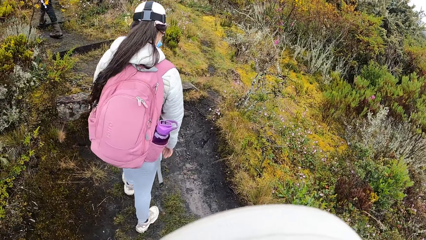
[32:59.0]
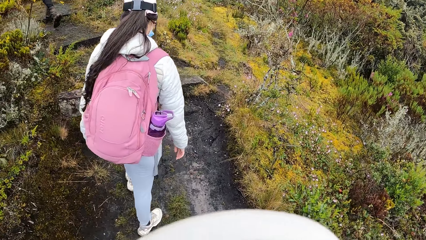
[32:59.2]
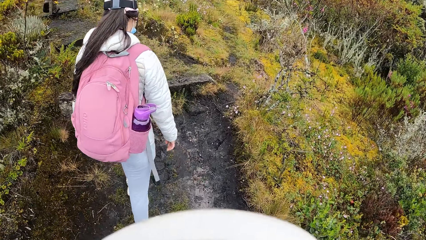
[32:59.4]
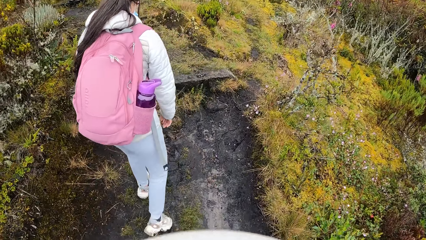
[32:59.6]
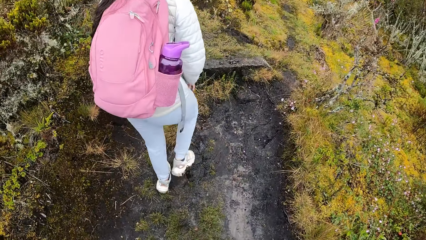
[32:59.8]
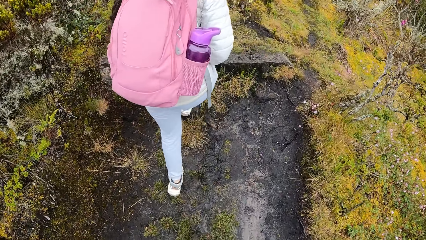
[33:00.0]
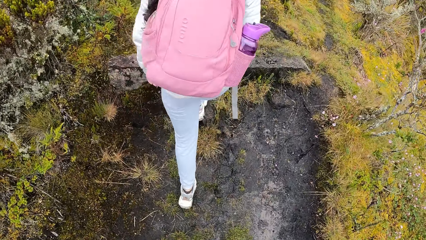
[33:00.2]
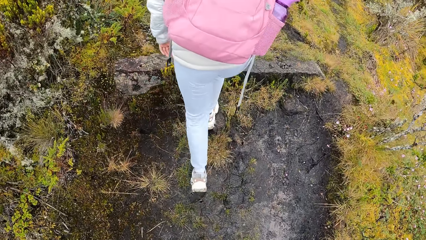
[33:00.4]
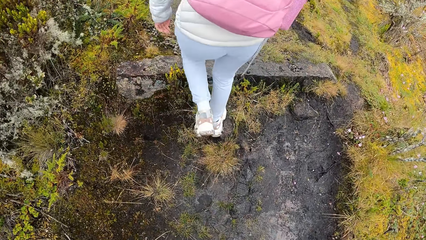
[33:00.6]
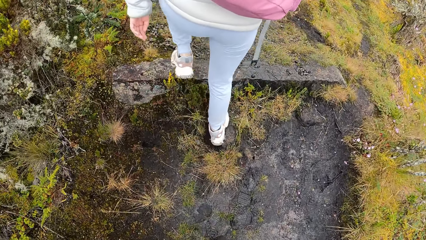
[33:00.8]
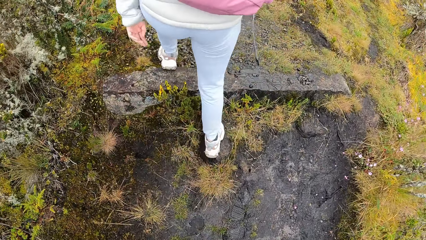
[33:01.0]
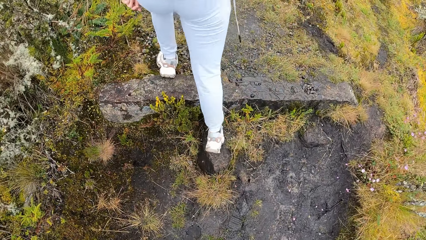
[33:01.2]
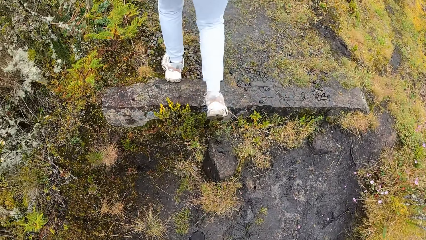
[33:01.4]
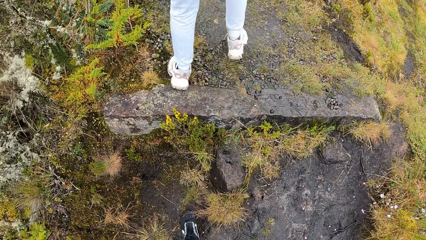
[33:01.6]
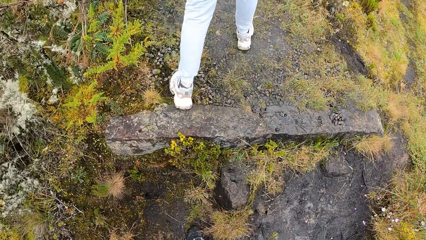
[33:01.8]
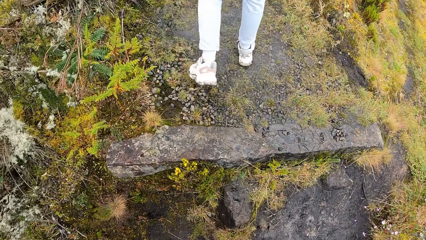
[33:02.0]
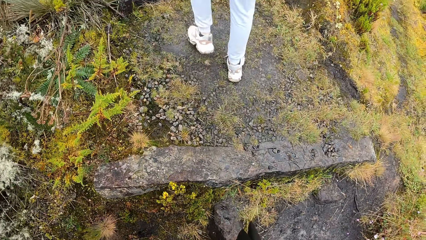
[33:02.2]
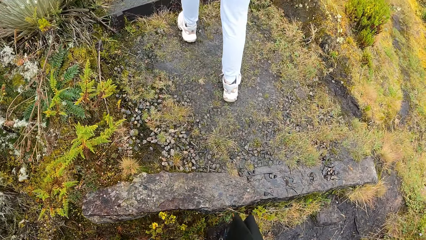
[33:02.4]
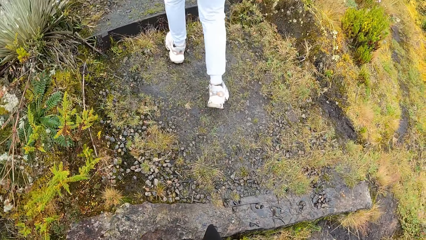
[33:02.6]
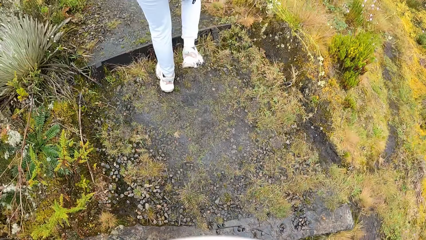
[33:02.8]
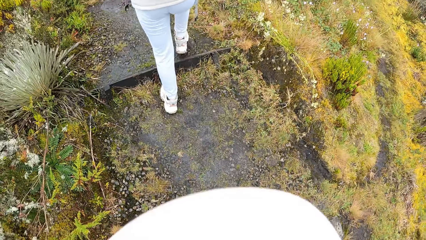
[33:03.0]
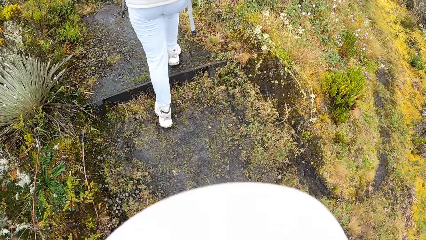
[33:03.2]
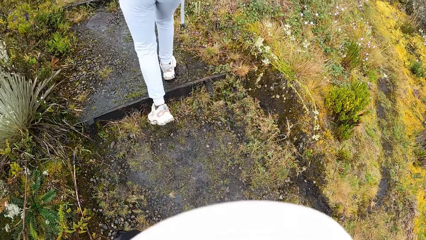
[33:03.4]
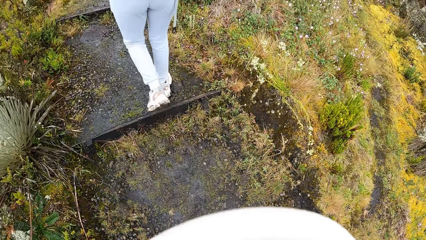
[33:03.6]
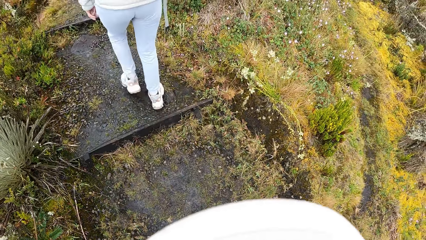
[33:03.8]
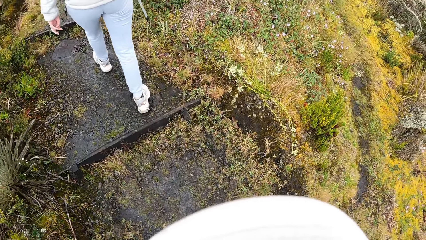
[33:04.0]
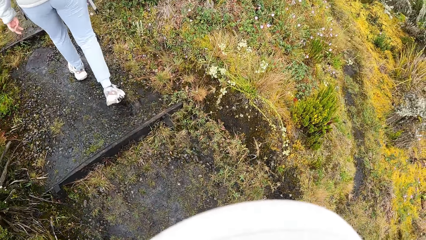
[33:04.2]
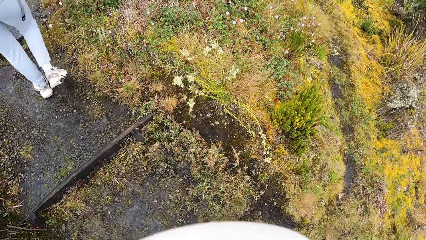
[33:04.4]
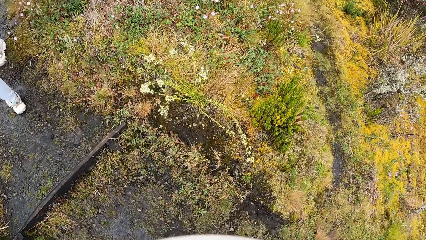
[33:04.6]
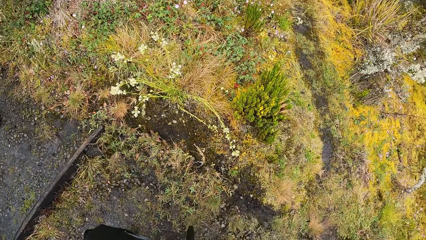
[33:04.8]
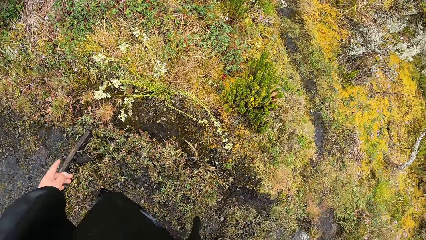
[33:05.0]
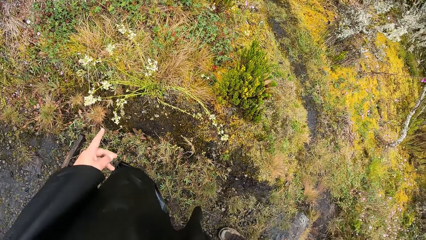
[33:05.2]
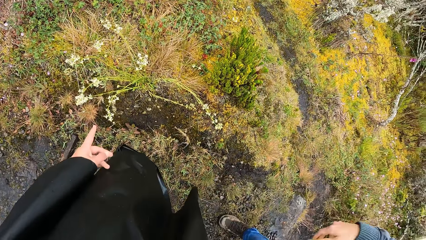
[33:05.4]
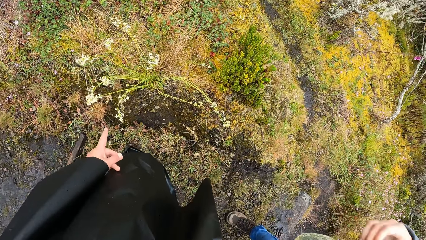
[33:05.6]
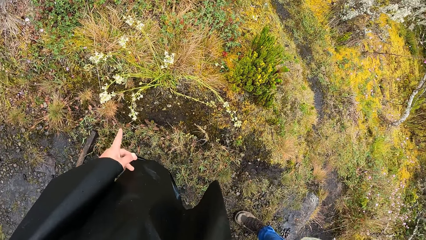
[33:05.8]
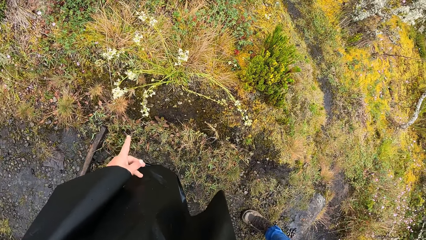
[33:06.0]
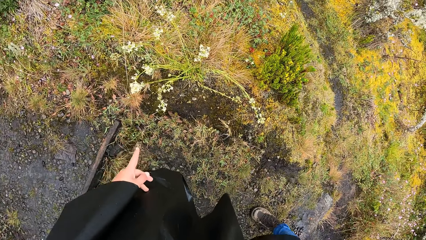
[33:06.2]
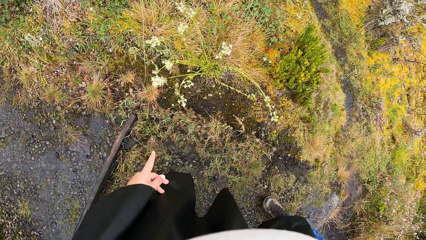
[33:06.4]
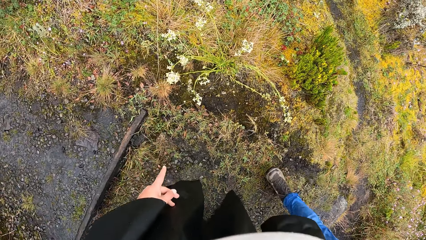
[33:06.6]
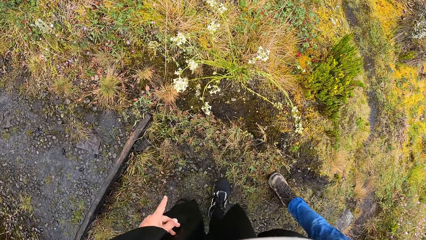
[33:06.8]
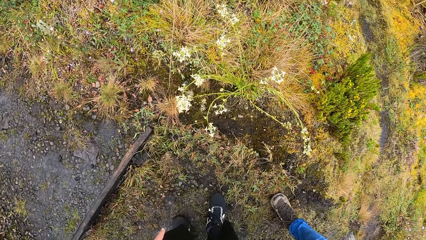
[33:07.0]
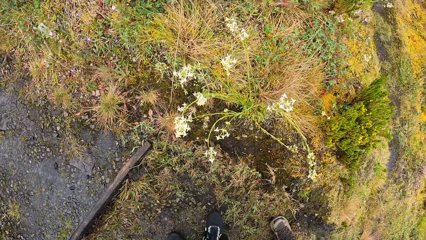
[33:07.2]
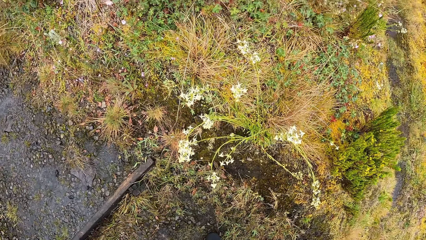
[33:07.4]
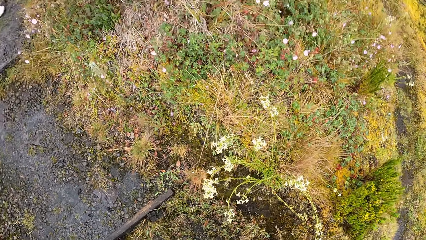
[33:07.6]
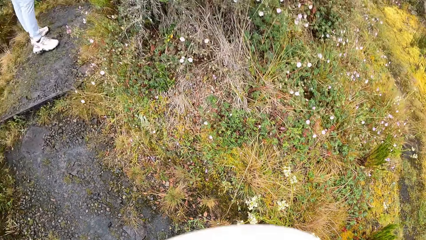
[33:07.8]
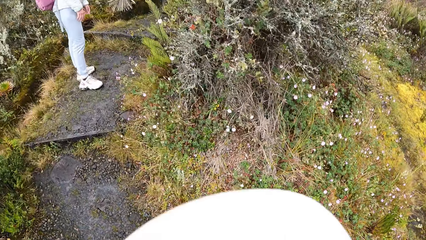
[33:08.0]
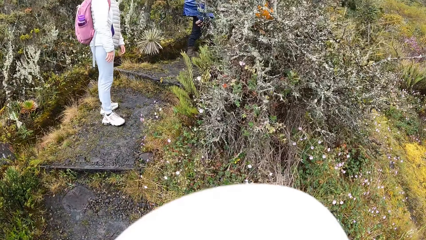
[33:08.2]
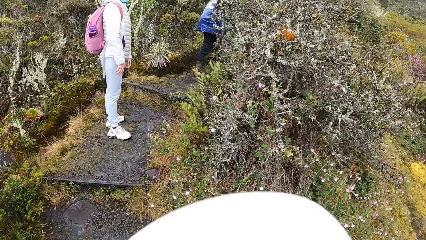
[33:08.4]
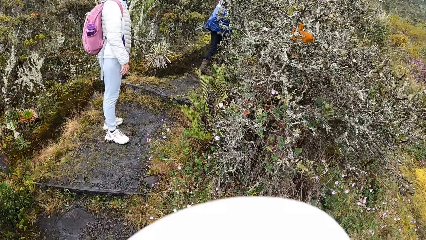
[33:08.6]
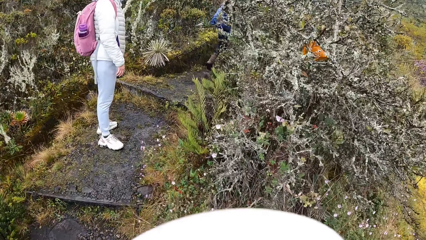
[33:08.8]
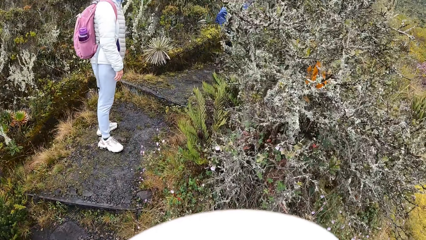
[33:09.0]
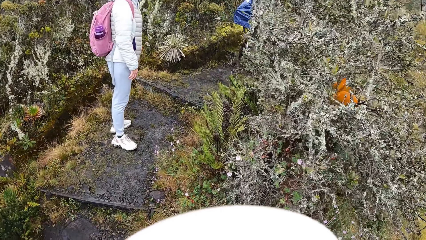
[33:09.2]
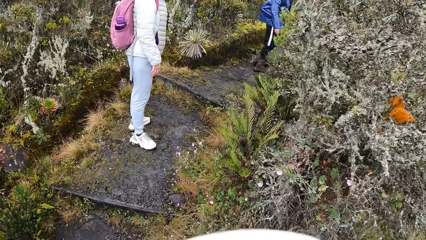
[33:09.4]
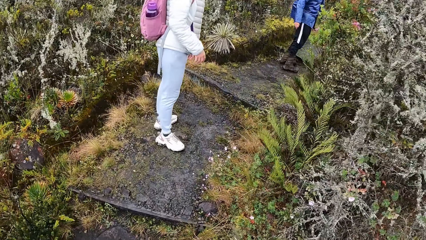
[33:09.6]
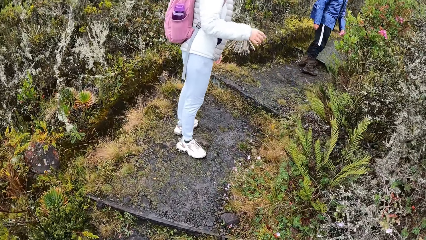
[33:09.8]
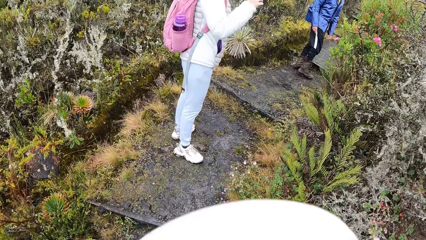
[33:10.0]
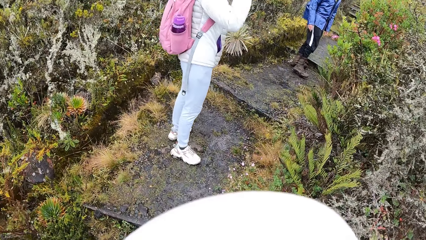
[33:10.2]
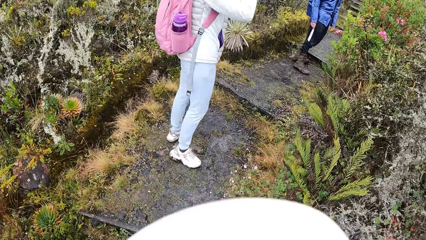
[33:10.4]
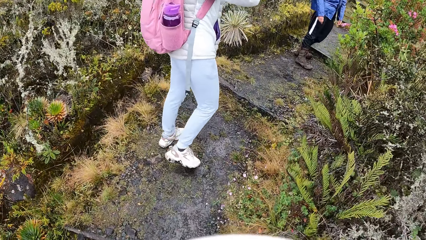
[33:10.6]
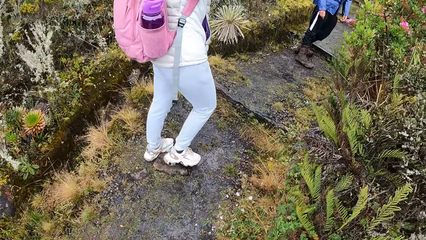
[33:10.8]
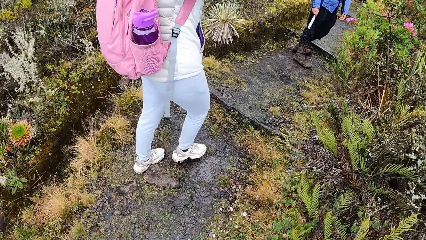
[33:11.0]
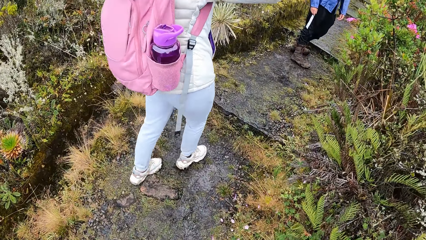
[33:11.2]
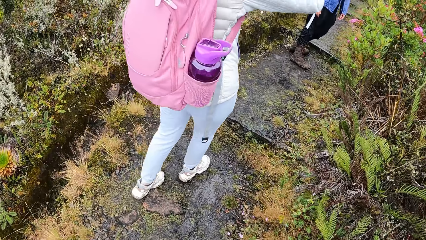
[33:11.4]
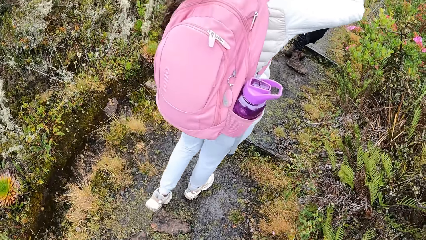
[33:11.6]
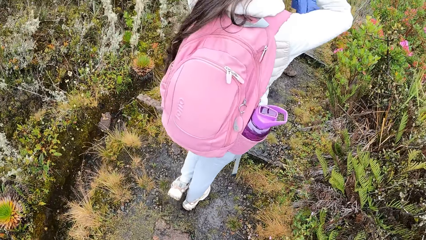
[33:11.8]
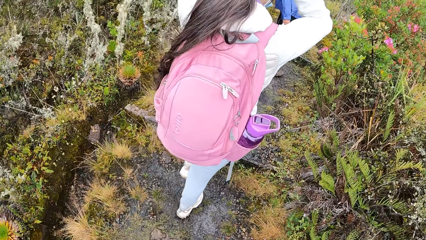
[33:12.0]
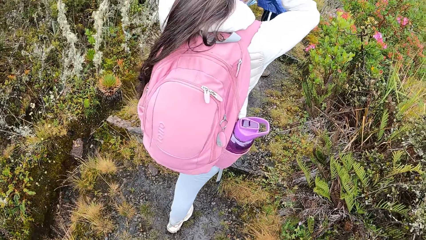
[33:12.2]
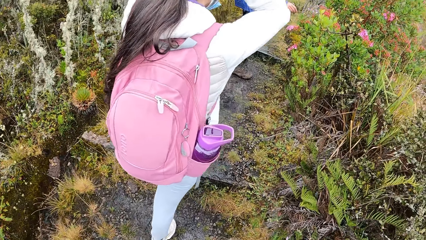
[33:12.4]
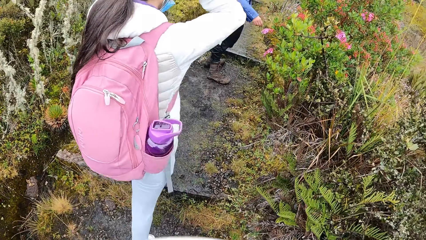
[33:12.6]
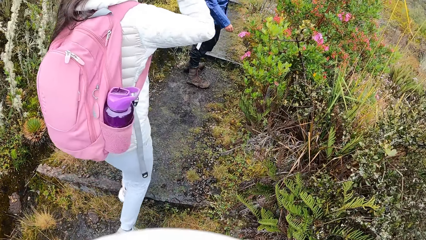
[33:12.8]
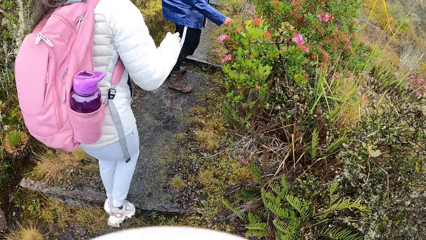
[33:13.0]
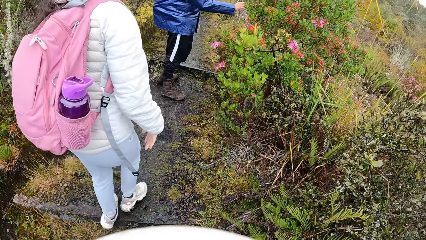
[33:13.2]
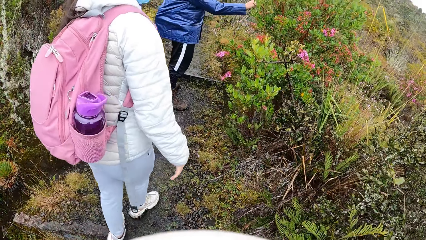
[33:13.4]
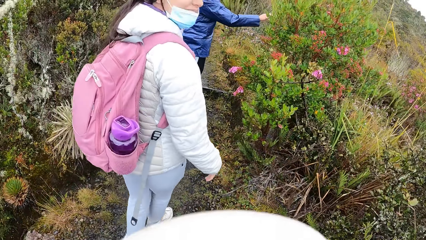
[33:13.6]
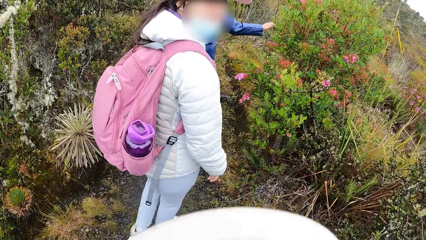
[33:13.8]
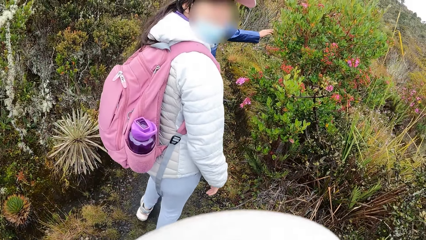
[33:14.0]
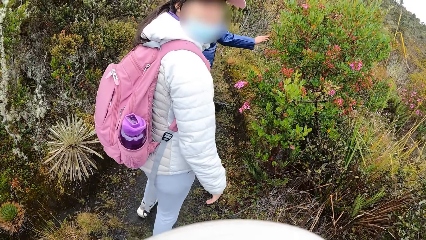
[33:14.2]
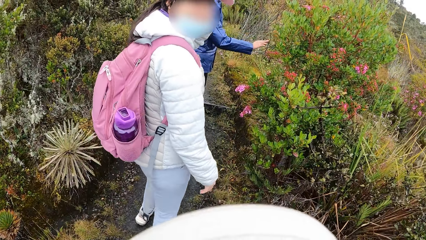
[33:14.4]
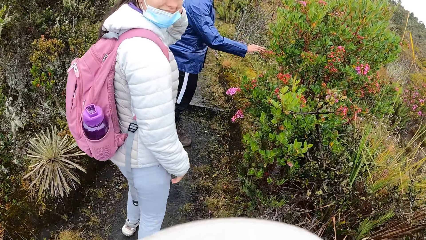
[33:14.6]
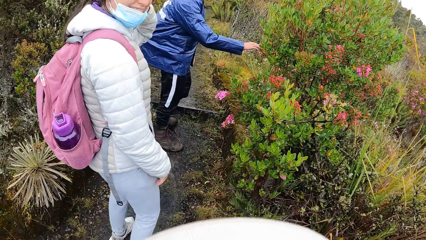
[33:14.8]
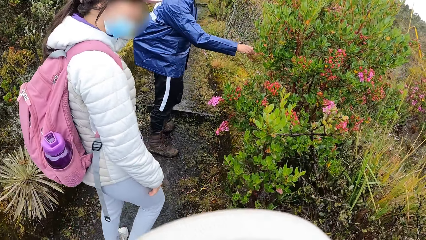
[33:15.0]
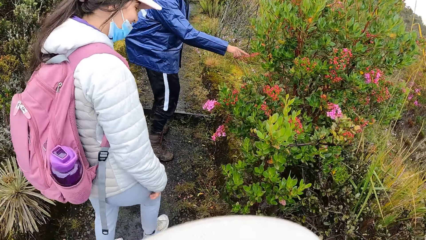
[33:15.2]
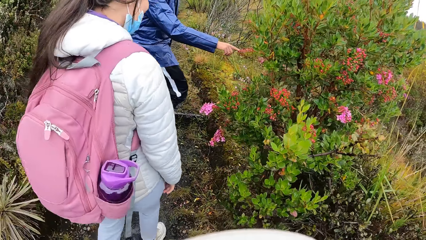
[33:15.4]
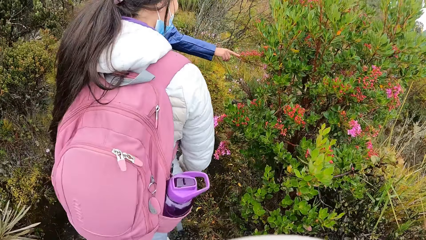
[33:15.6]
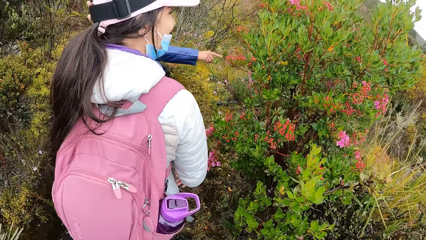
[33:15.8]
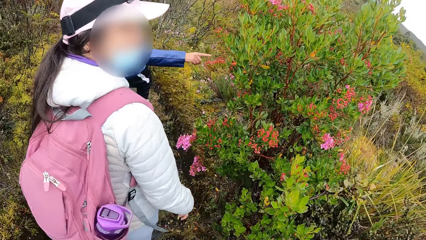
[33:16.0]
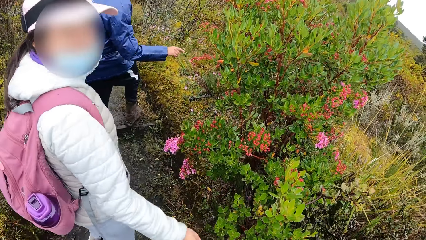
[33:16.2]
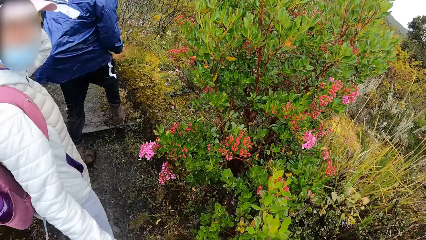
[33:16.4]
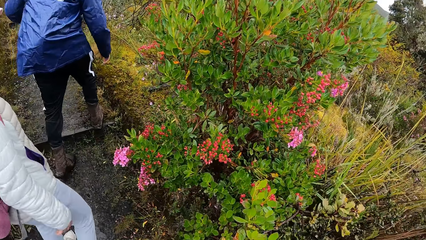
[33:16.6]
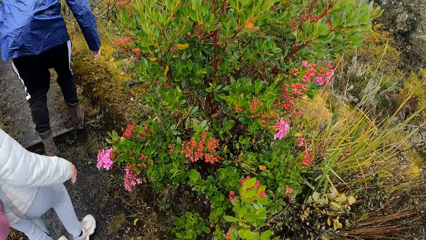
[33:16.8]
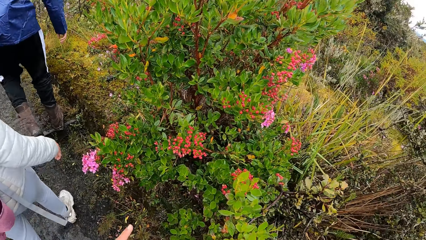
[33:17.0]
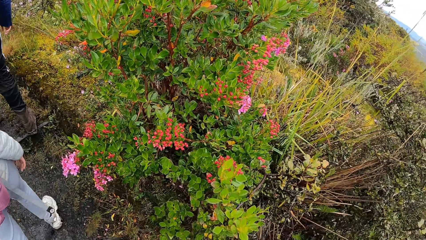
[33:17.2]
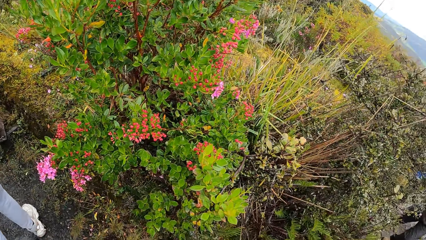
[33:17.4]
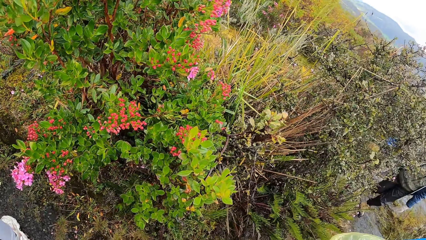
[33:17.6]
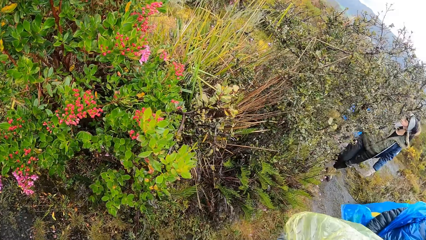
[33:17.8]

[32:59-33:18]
The camera wearer hikes the mountain. They point at the flowers. They hike the mountain. A man interacts with the camera wearer. The camera wearer looks around.
